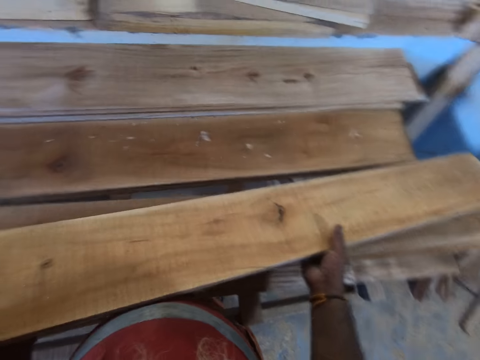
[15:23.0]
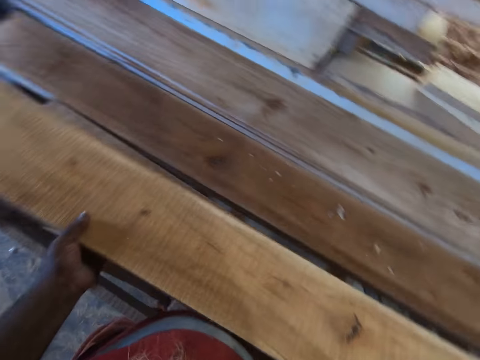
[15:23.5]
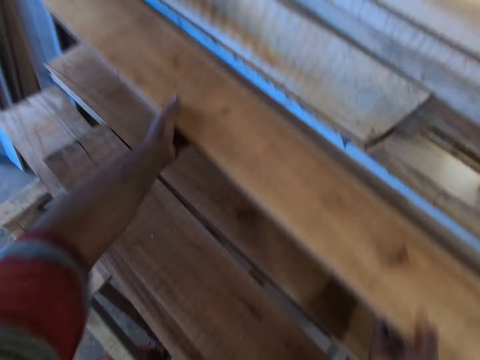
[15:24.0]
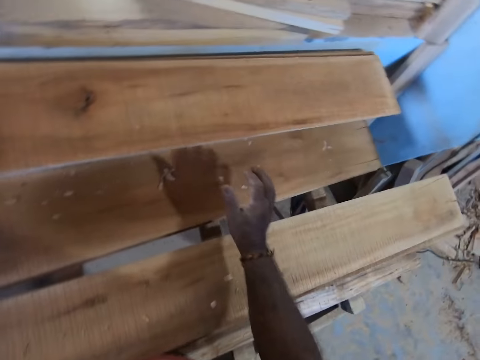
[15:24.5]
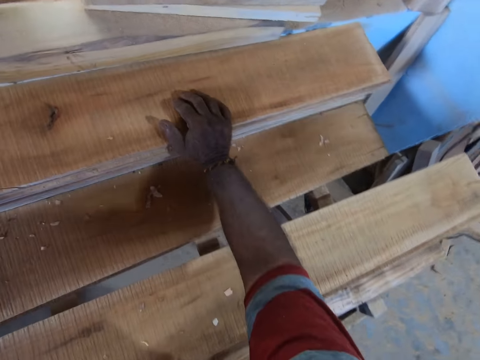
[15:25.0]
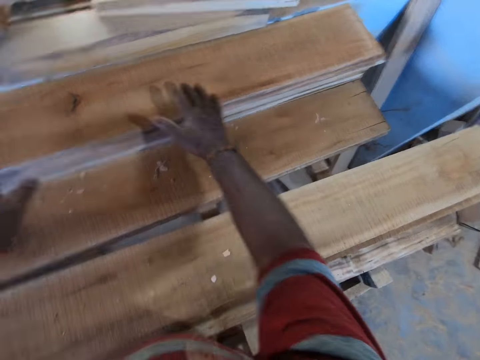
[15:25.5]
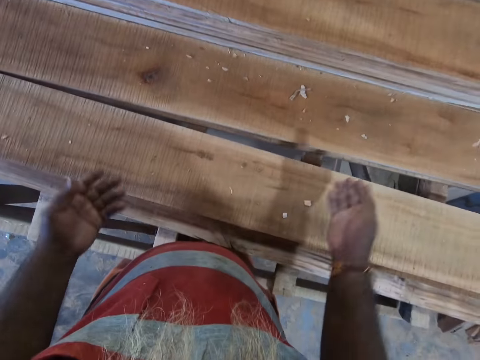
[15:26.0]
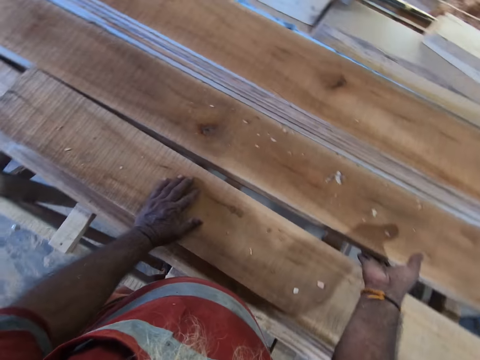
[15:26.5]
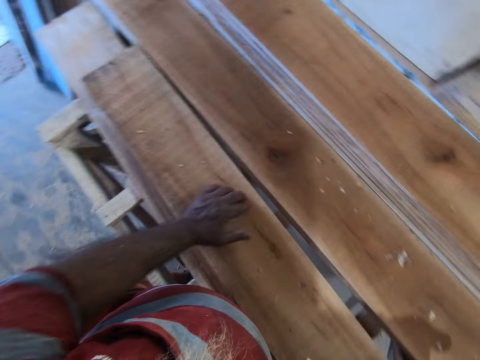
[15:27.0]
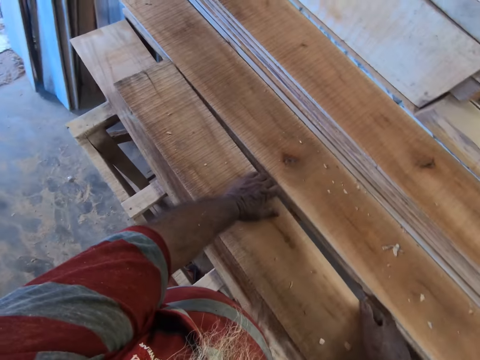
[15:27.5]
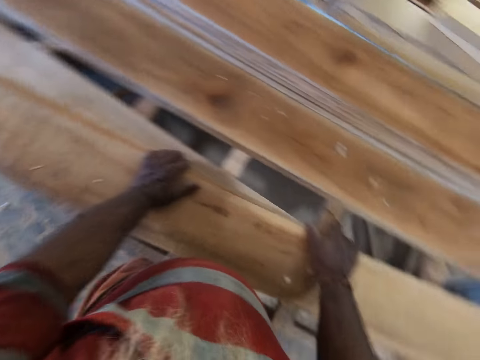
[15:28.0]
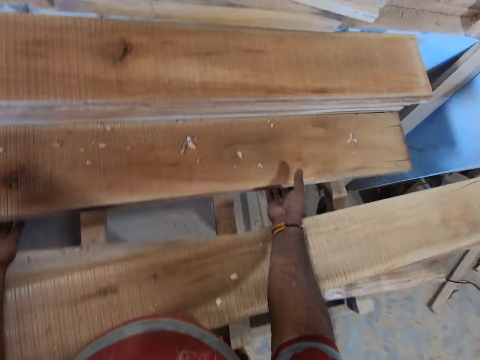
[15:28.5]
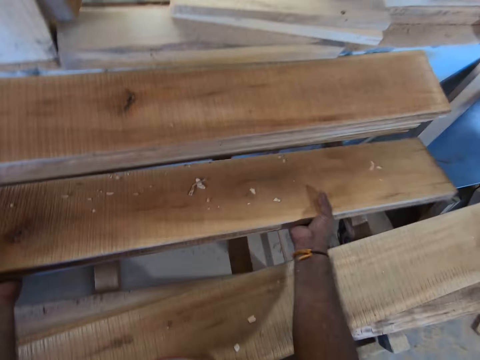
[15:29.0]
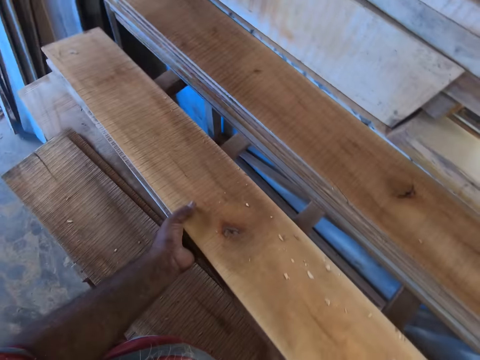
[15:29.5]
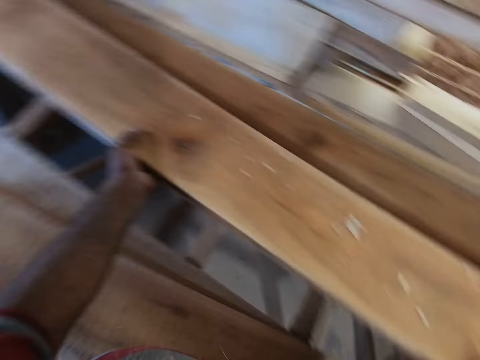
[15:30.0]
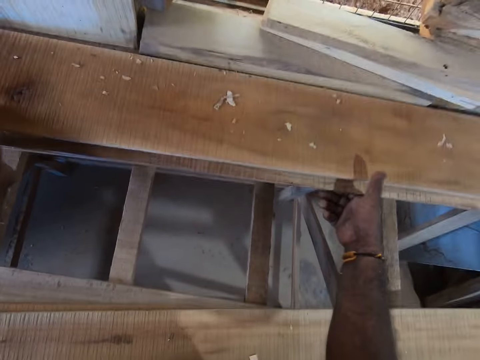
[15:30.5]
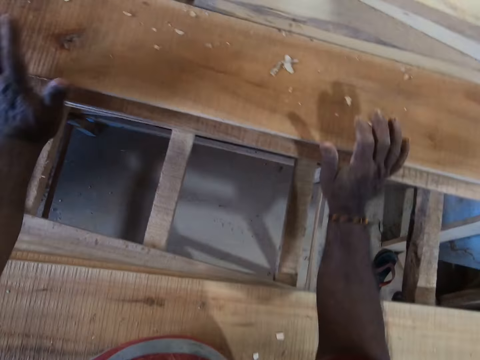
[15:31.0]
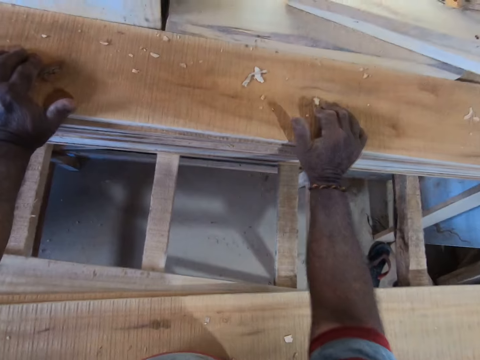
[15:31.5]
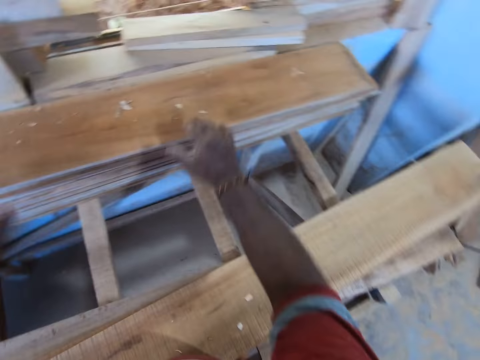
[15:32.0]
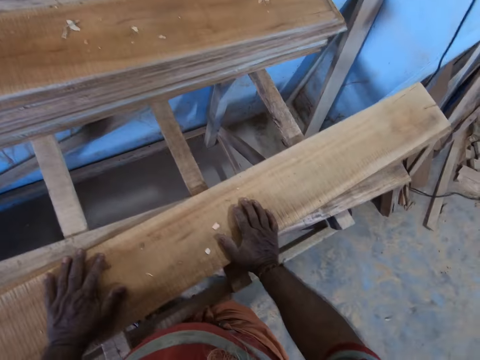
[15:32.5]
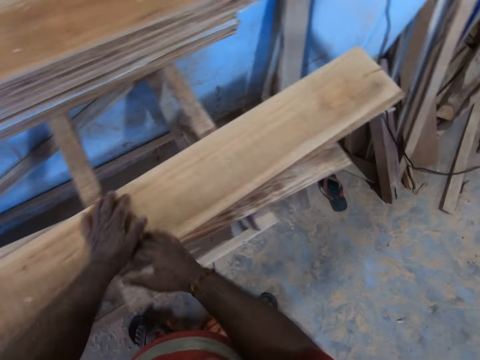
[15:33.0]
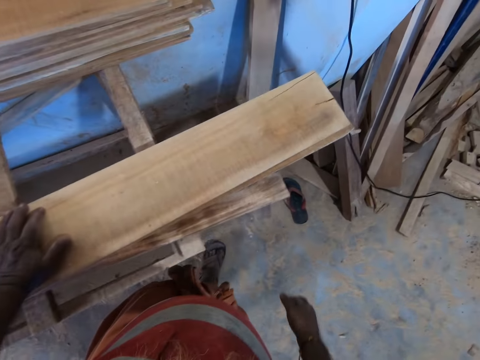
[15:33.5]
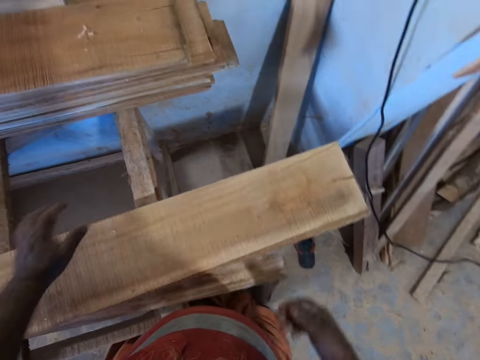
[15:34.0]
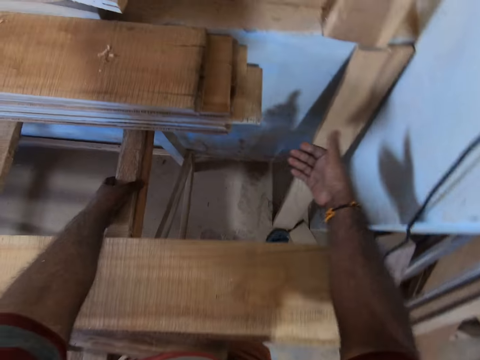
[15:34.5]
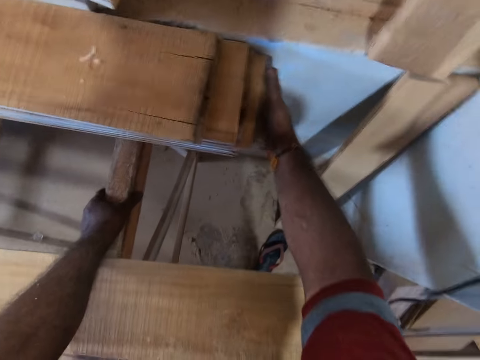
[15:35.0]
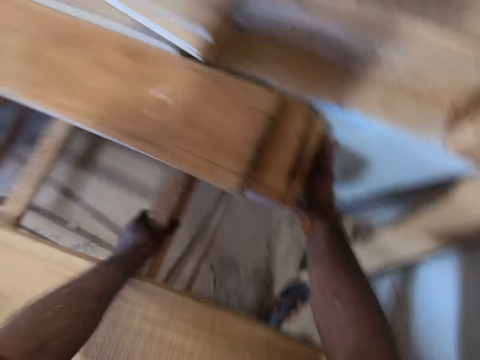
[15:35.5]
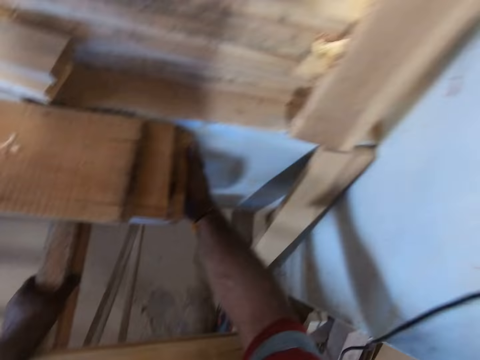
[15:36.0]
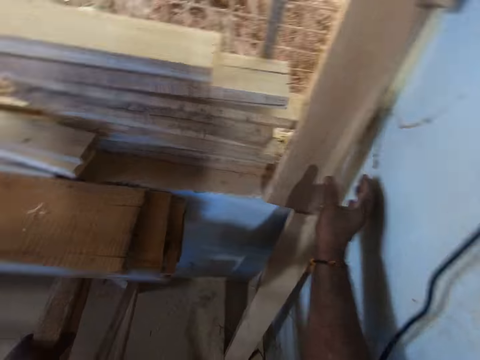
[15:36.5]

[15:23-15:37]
The camera wearer picks a plank or timber on the platform with both hands. They drop the plank in both hands on the platform. They adjust the planks on the platform with both hands. They push the timber to the wall. They pick some planks on the platform with both hands. They drop the planks in both hands on the platform. They adjust the planks on the platform with both hands. They push the timber to the wall. They touch the timber. They walk near the timber. They push the timber.

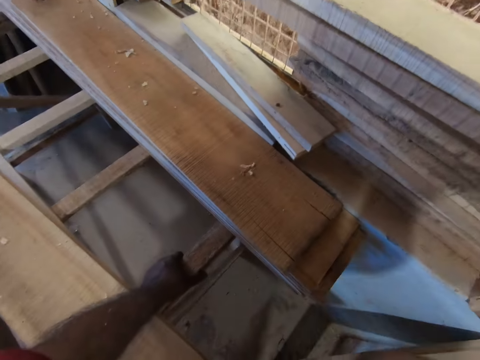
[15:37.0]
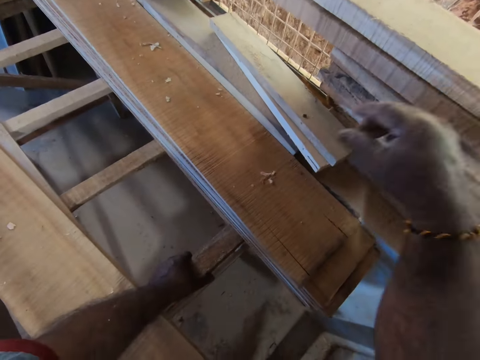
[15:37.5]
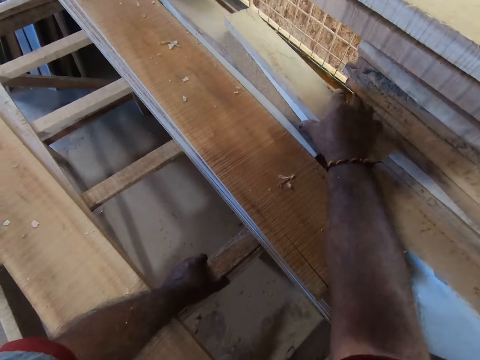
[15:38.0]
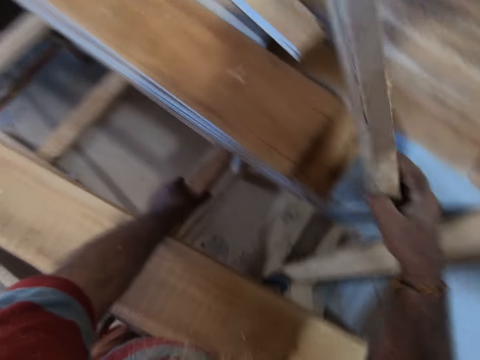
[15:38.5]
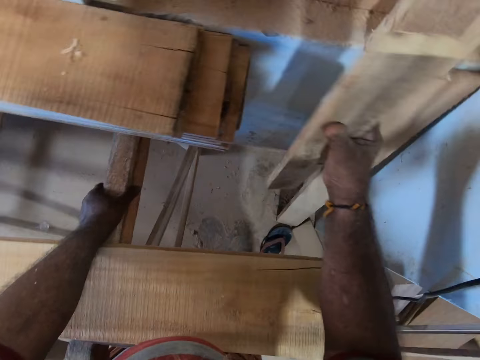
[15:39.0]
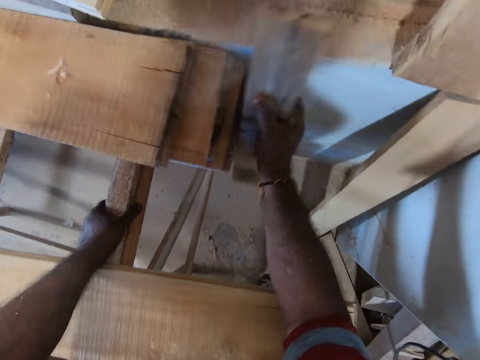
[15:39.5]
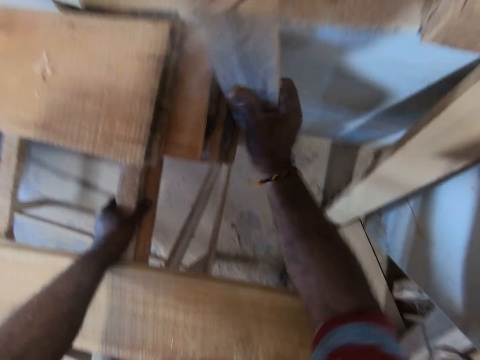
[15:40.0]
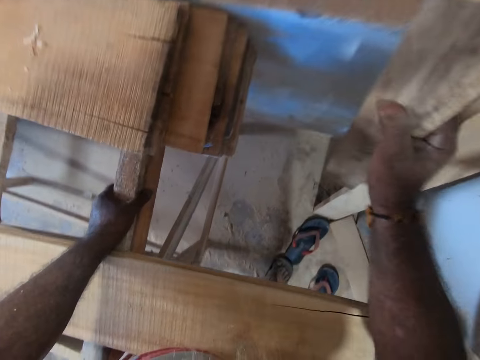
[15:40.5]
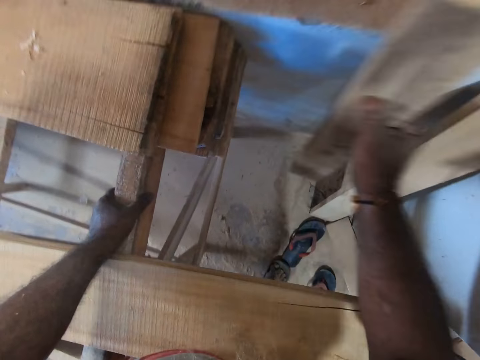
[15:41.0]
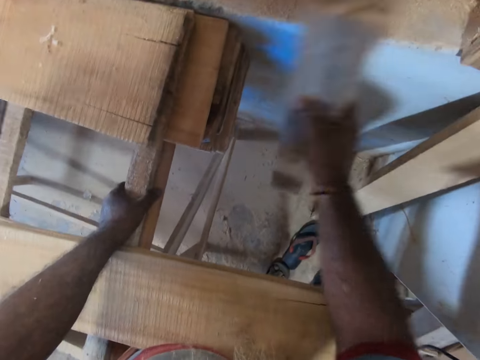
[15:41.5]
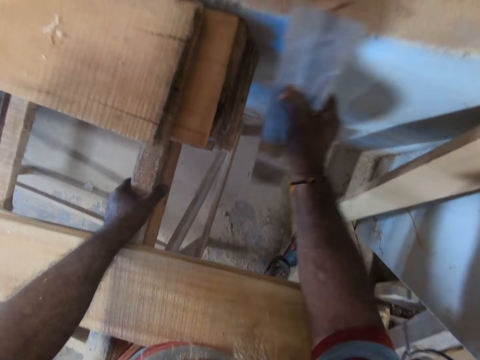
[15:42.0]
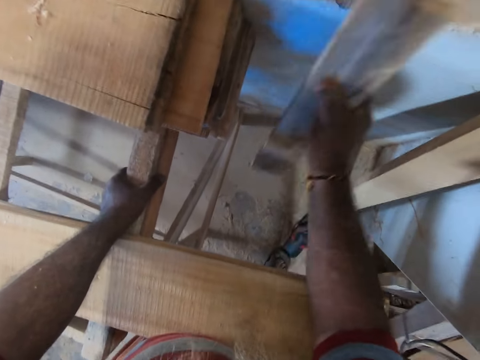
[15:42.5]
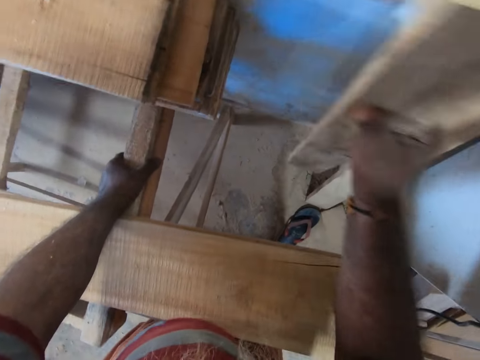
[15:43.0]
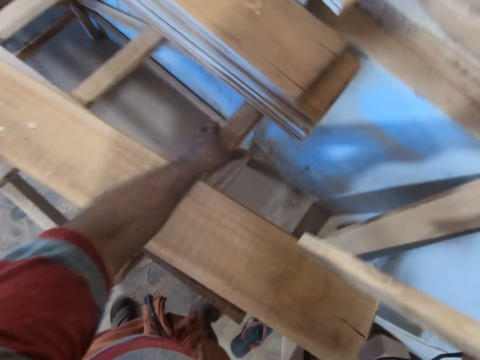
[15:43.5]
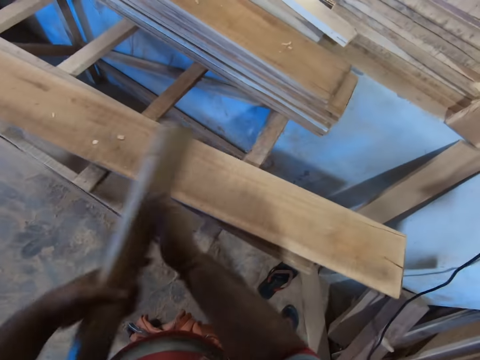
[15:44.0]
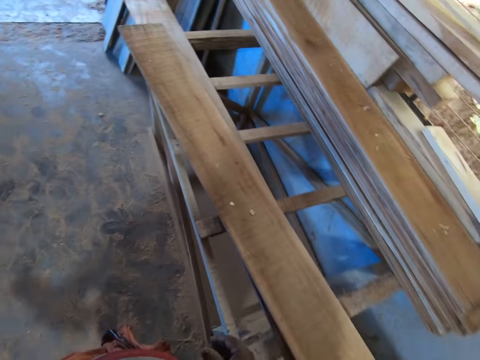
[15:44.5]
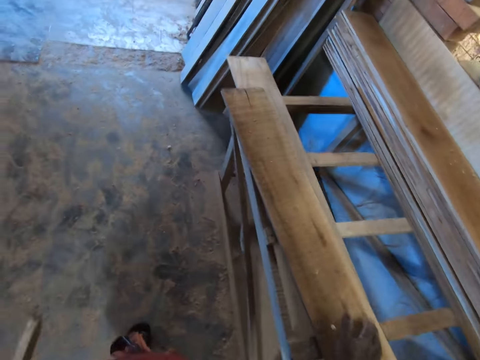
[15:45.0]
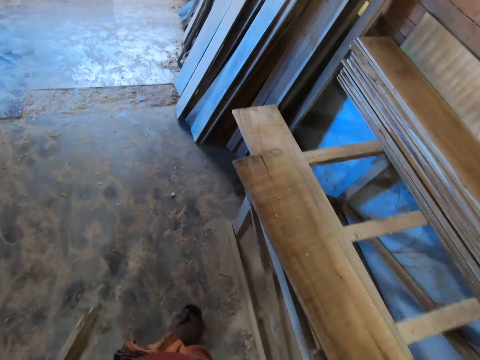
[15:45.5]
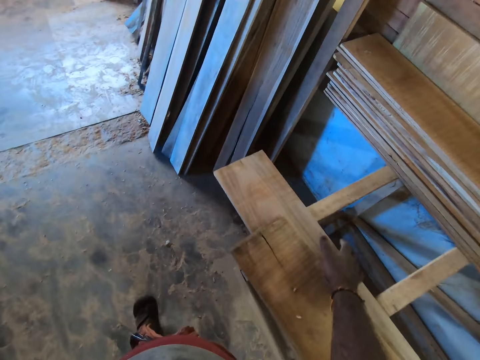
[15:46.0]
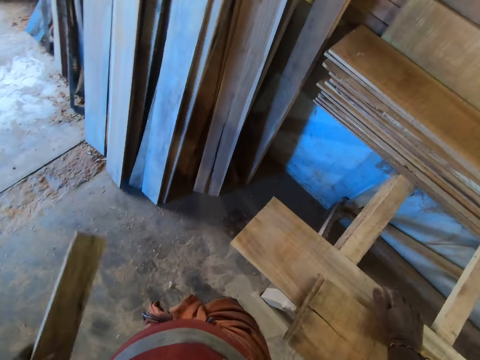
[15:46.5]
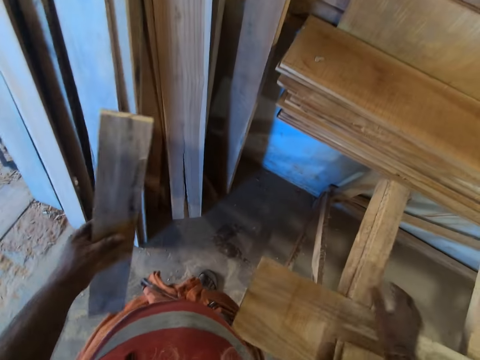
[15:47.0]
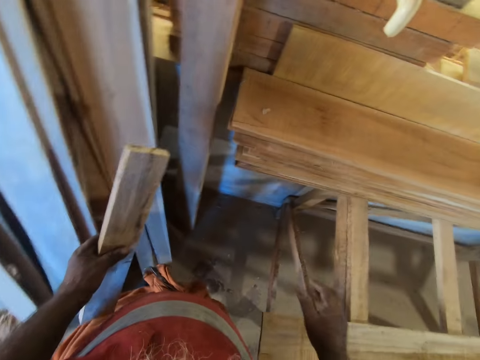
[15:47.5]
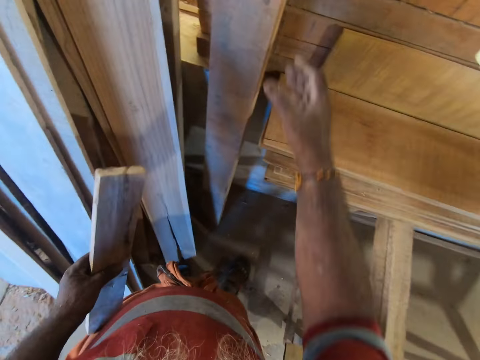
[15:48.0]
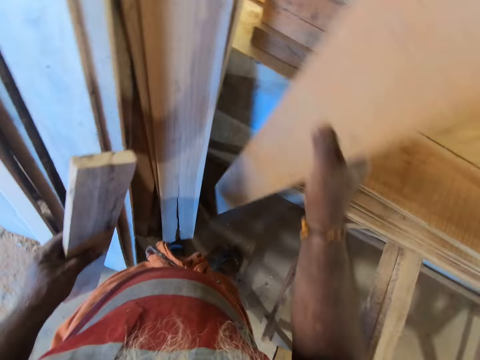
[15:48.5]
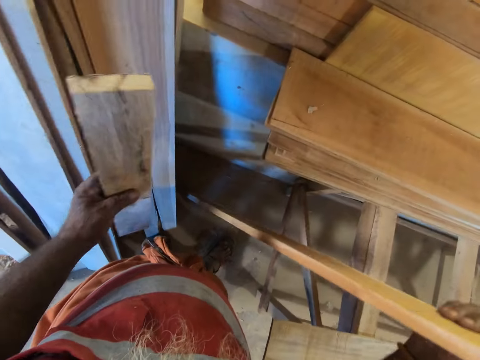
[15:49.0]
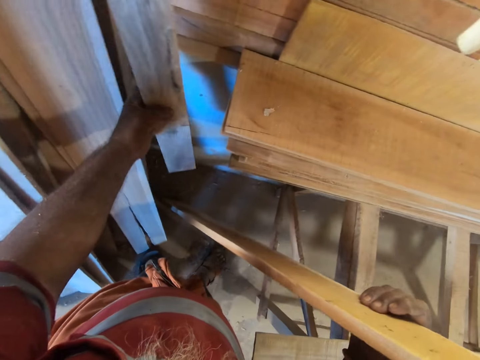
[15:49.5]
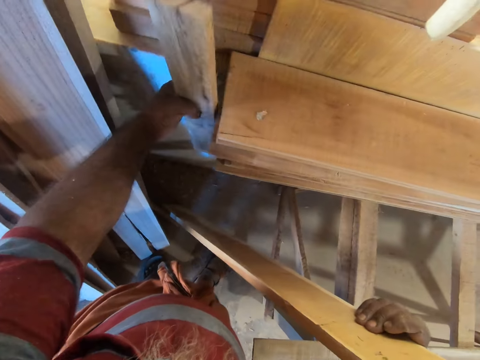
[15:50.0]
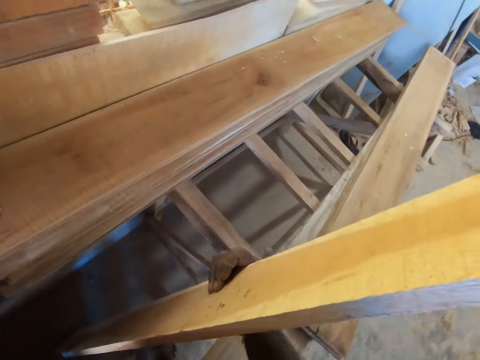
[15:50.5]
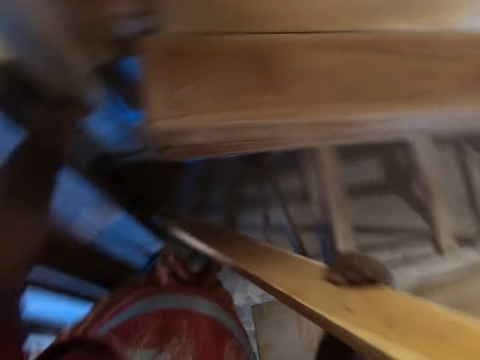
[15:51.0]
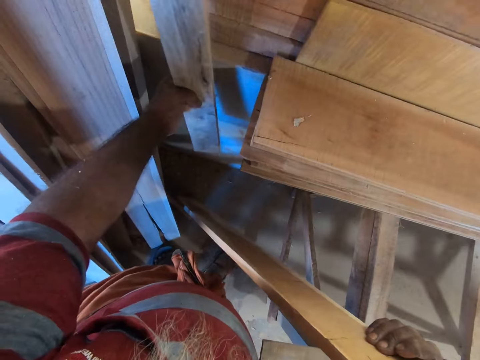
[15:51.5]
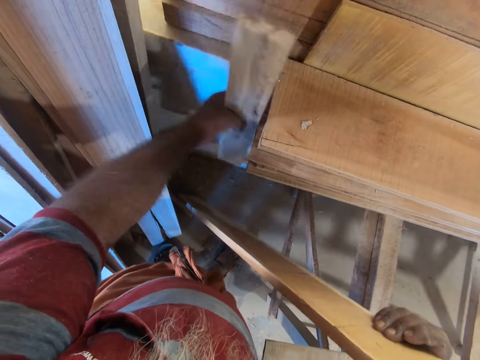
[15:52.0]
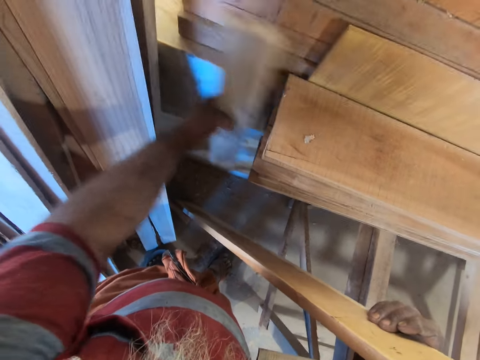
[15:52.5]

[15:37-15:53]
The camera wearer picks a plank or timber on the platform with his right hand. He hits the planks on the platform with the plank in his right hand. He passes the plank in his right hand to his left hand. He walks beside the timber. He picks a plank at the wall with his right hand. He hits the planks on the platform with the plank in his left hand.
